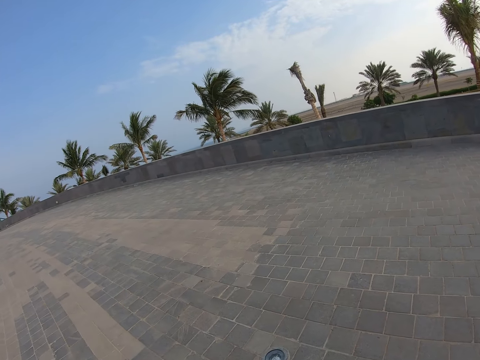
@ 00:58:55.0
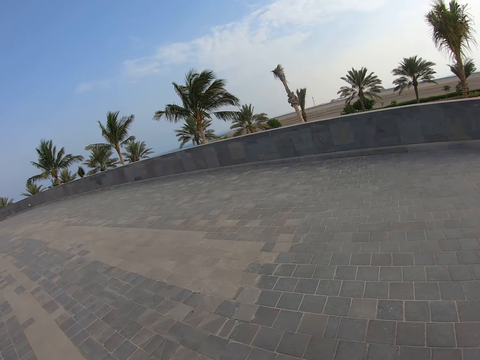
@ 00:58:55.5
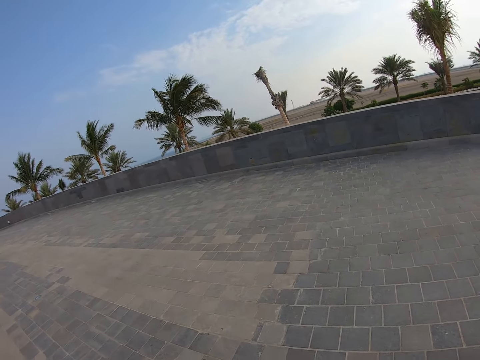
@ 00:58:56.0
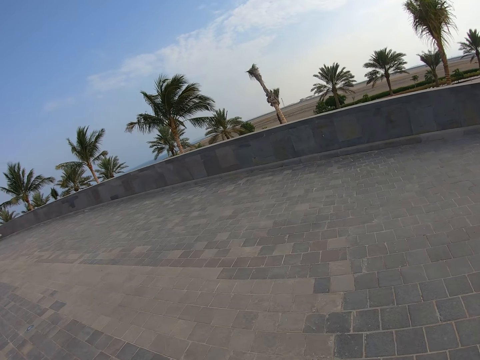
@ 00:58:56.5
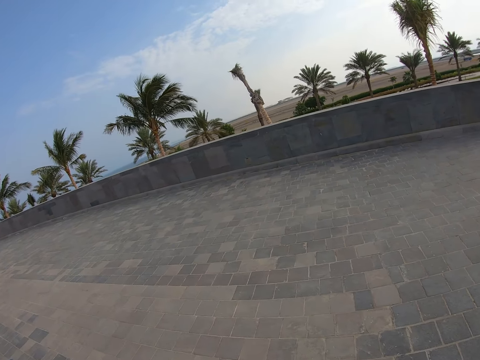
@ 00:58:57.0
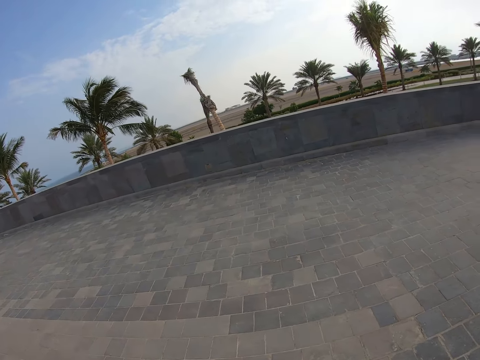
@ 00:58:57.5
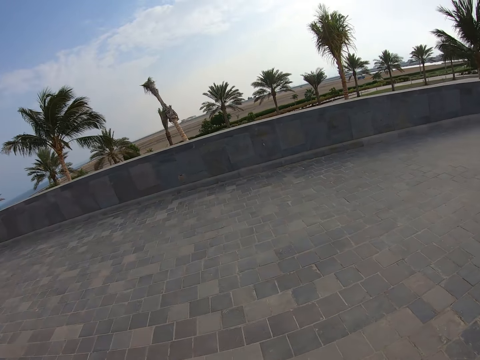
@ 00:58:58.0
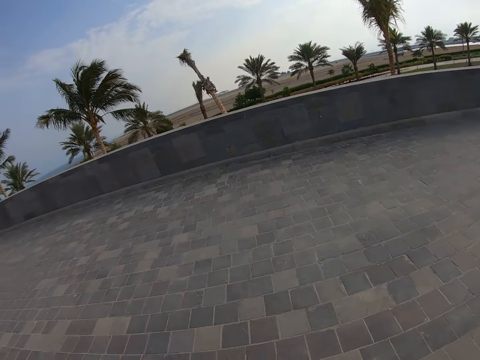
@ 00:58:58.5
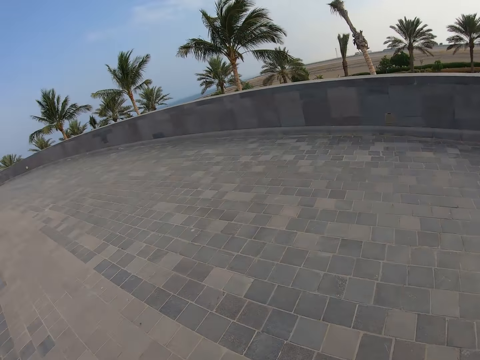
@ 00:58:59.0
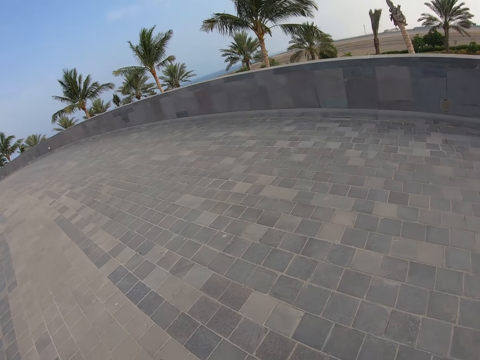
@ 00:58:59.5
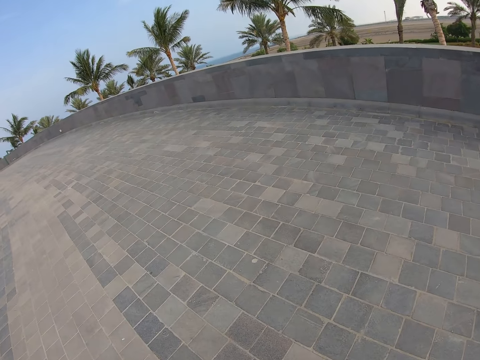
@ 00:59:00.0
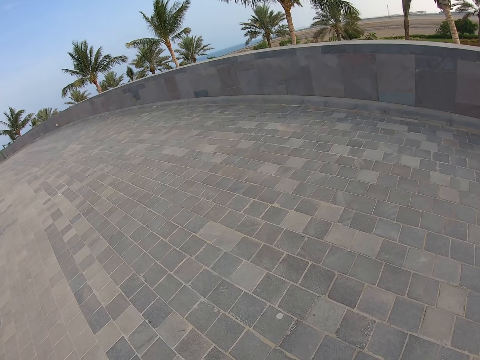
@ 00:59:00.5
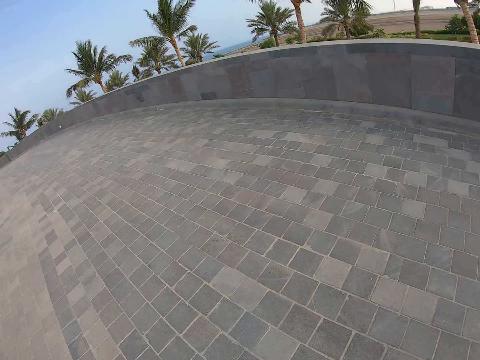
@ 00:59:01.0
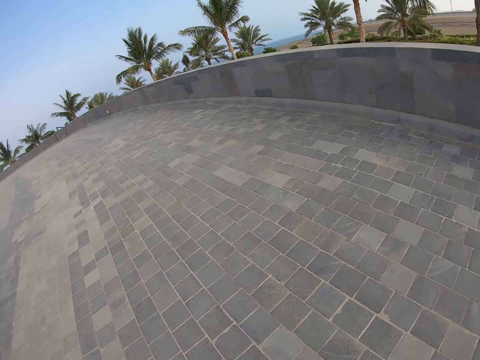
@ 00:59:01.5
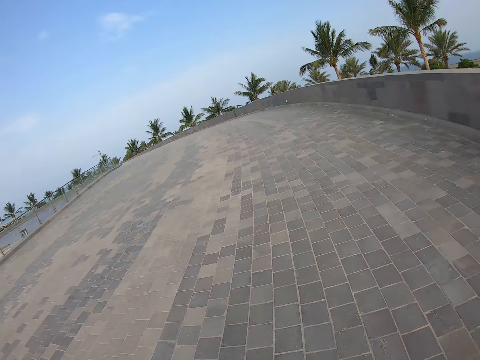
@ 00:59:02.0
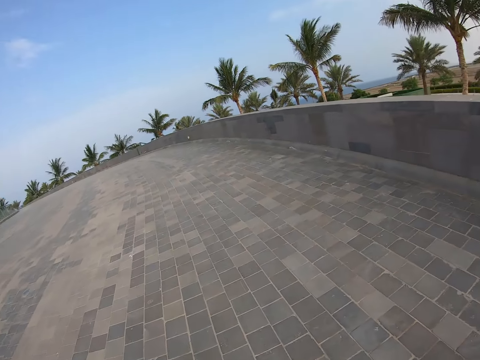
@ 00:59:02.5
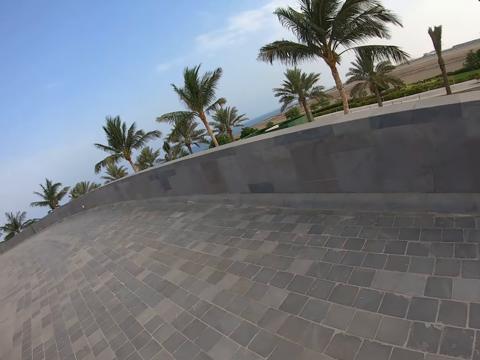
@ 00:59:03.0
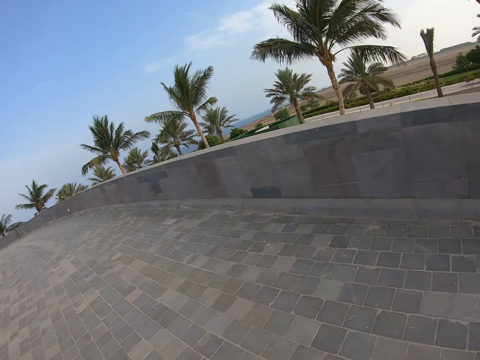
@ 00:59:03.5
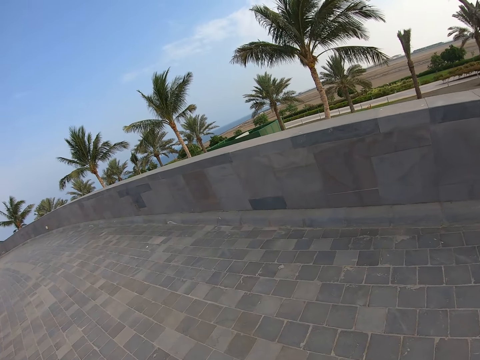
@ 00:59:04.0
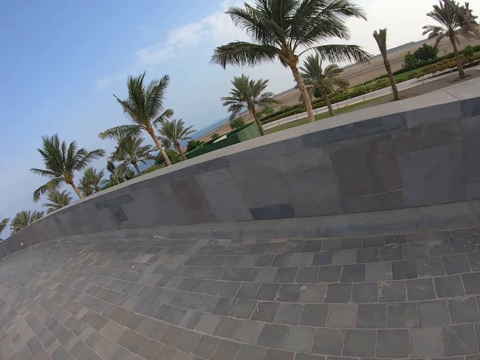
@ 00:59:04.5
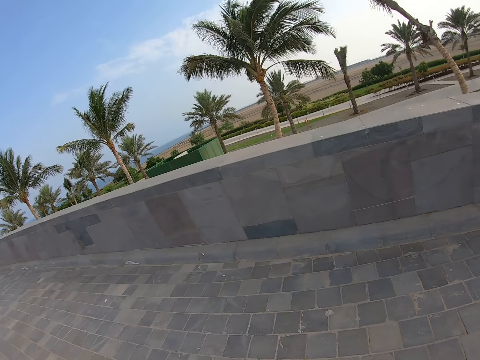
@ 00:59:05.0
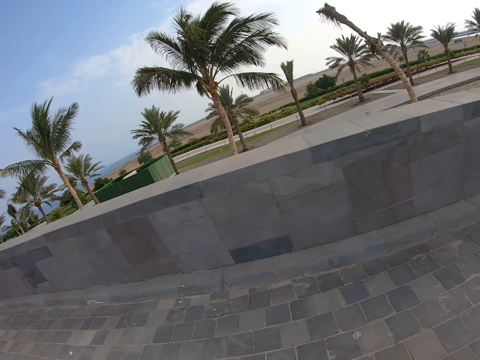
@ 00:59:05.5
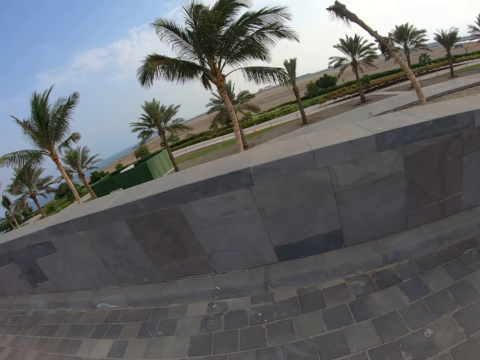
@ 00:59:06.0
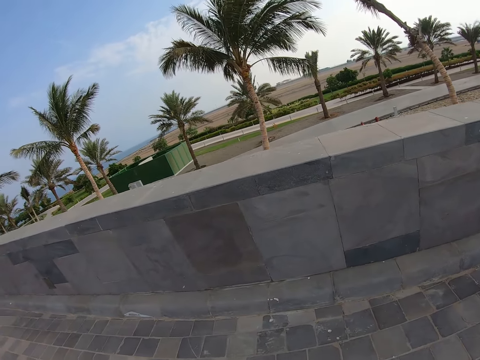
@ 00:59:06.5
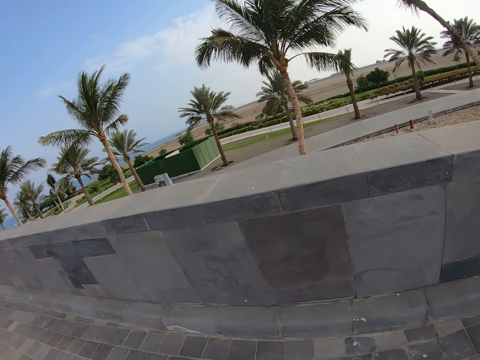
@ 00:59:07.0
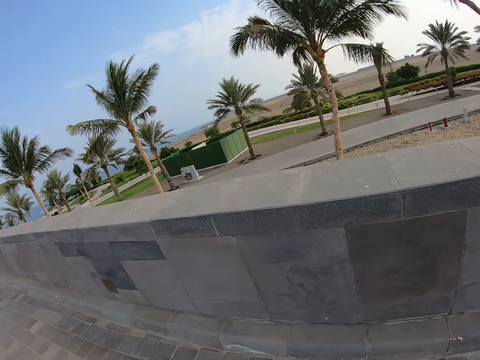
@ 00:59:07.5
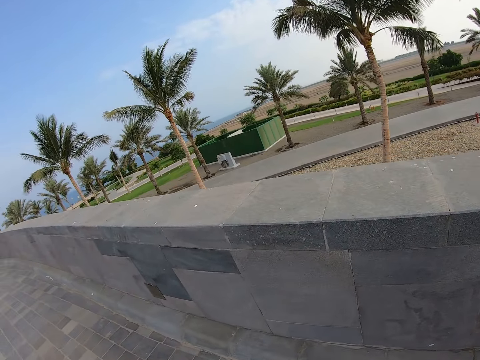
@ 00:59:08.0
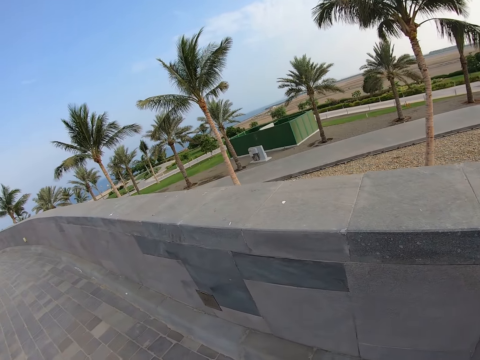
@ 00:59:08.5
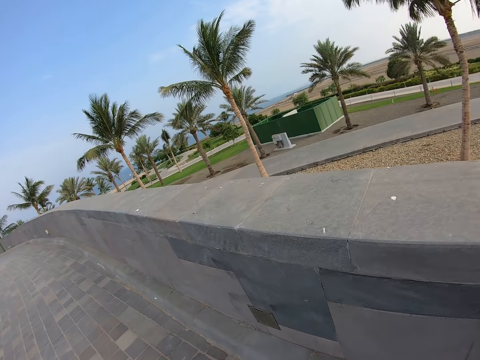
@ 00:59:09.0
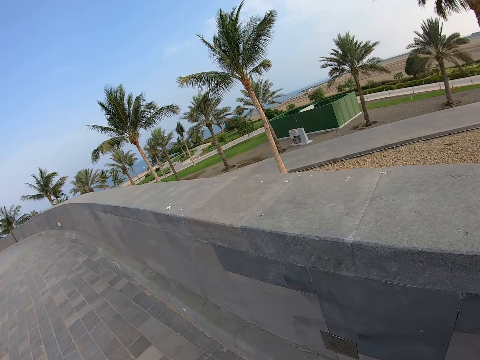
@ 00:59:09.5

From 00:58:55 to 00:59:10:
The camera wearer looks around the compound. They walk around the compound.

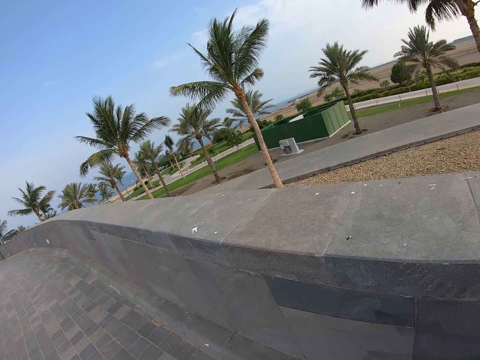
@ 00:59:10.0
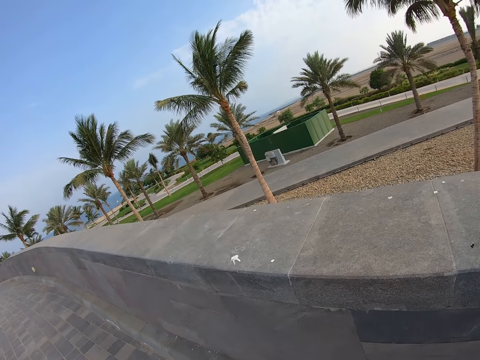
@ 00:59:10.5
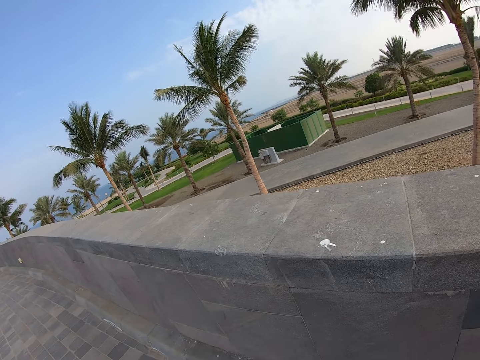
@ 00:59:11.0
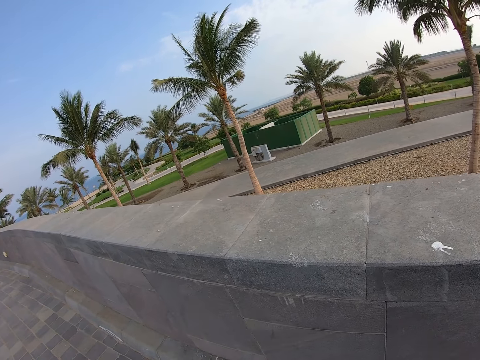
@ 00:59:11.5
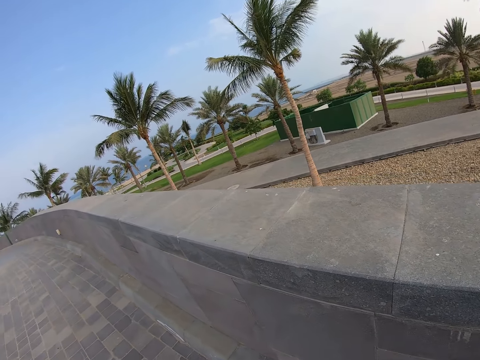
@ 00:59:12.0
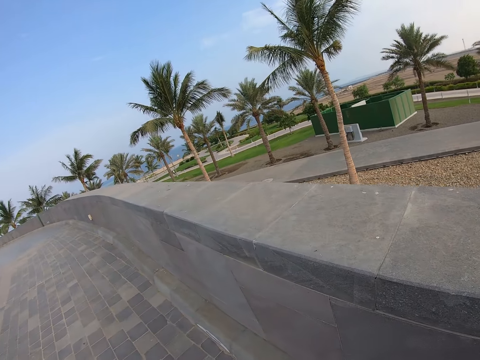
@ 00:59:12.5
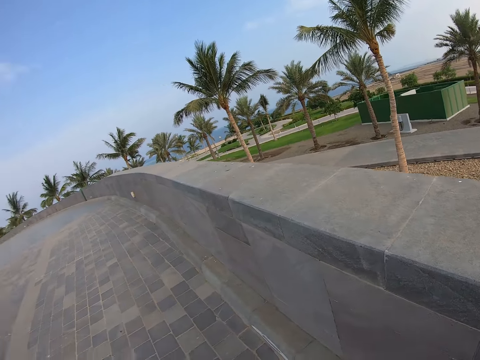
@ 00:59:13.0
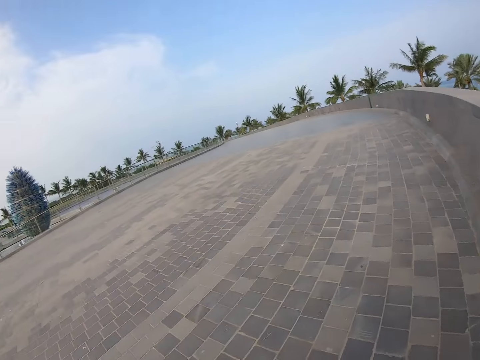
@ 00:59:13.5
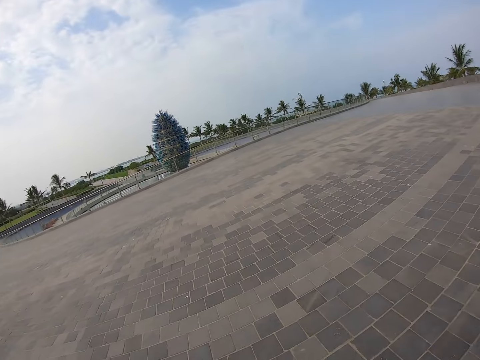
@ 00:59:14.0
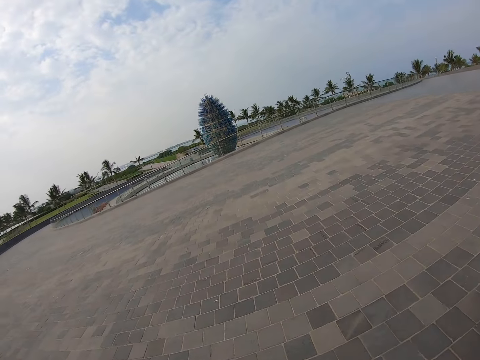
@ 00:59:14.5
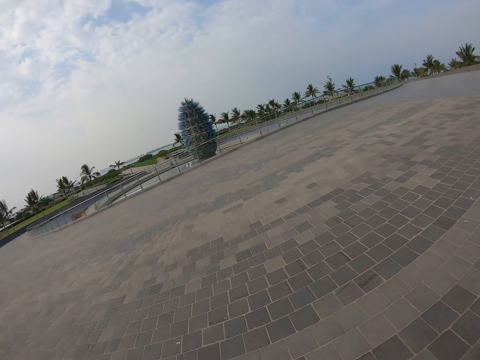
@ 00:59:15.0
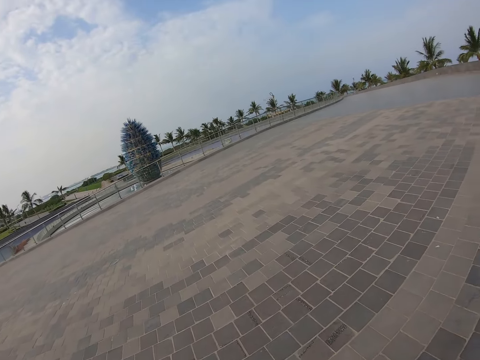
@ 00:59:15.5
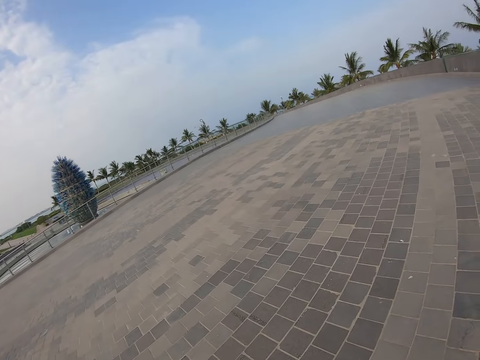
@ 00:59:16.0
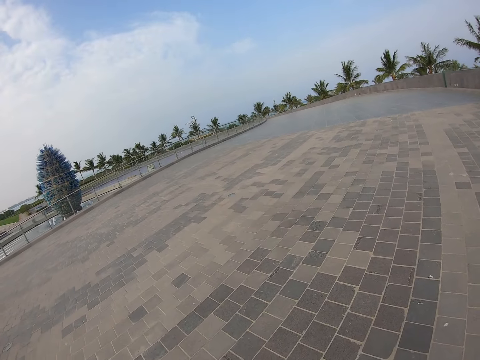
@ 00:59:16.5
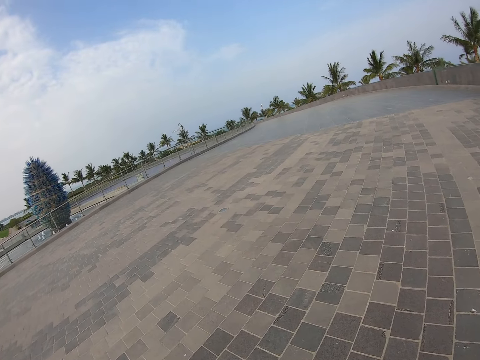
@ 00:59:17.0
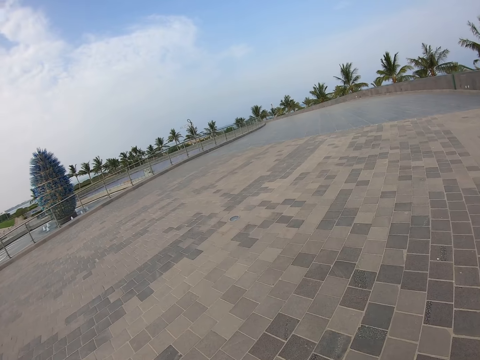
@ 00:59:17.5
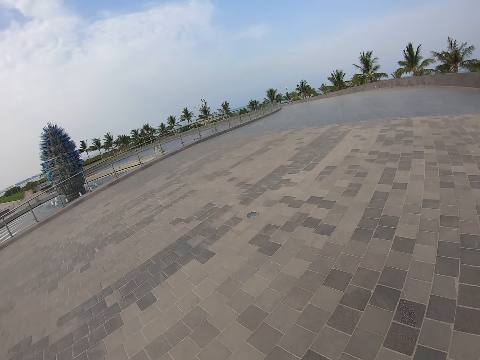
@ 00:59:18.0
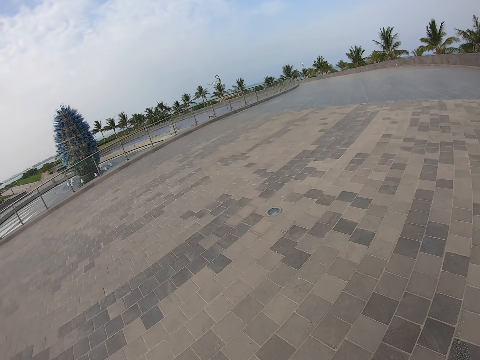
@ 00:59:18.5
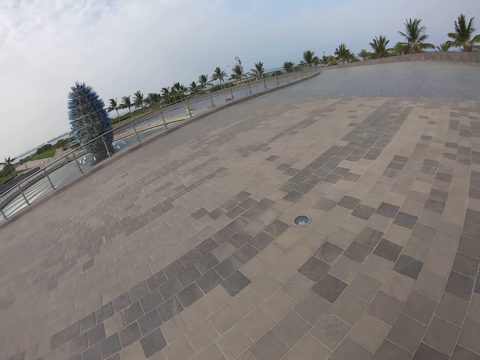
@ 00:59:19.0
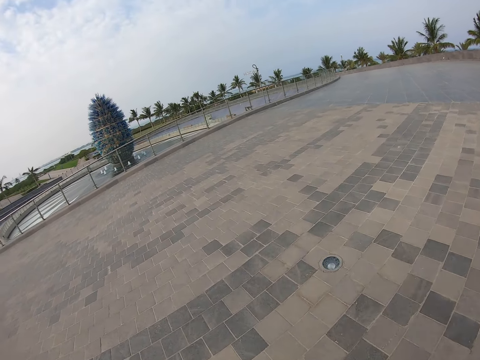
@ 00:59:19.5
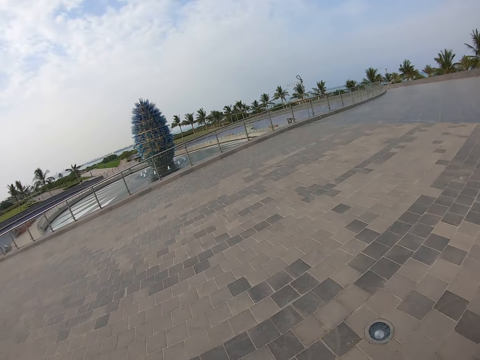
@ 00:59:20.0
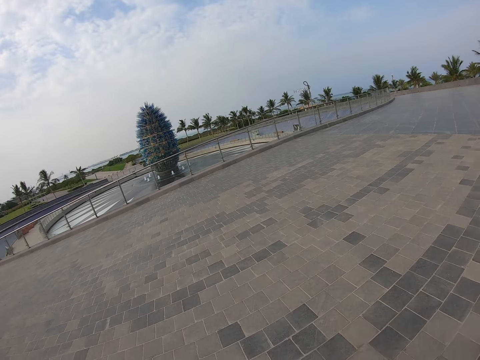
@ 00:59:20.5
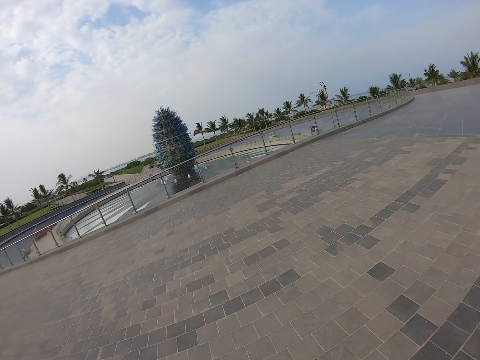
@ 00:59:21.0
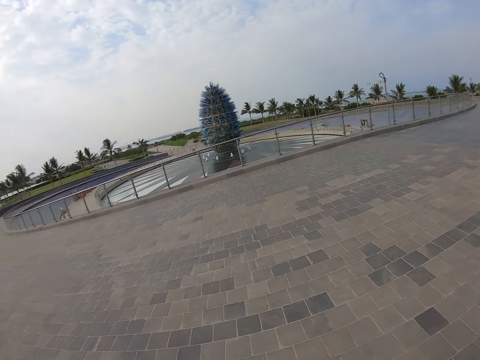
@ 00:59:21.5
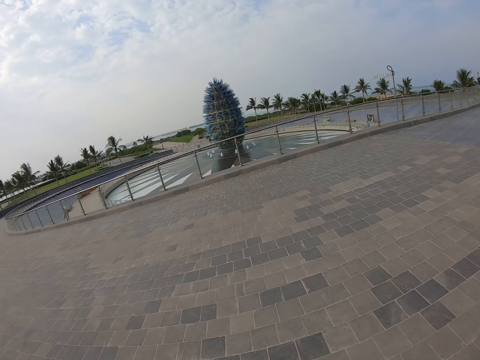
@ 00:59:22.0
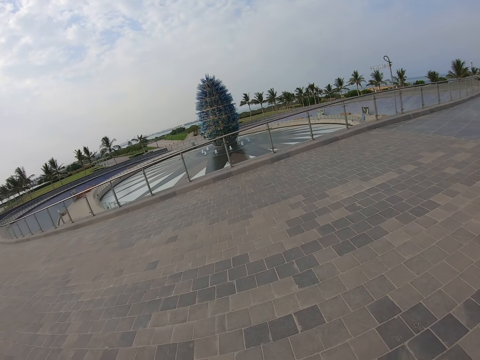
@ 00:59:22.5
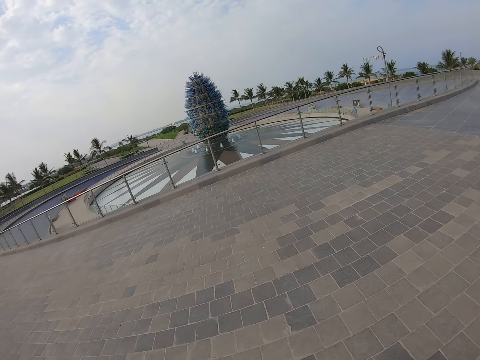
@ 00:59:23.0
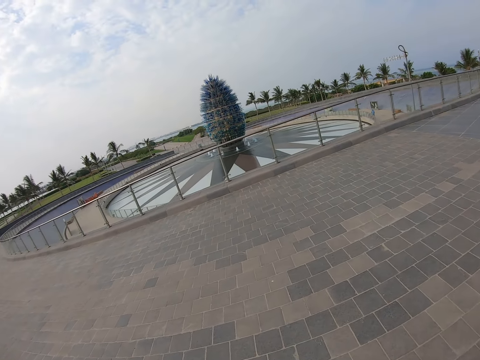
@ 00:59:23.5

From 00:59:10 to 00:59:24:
The camera wearer walks around the compound.
